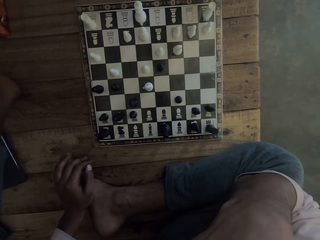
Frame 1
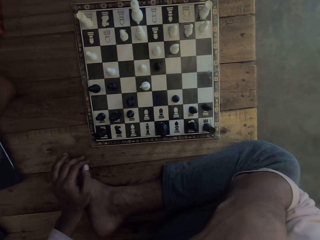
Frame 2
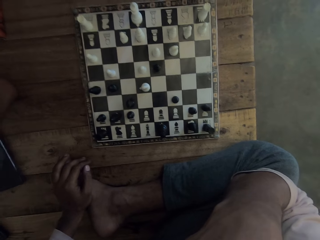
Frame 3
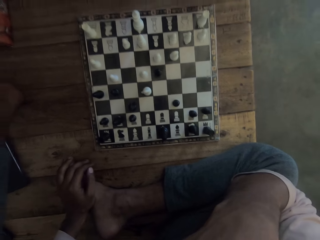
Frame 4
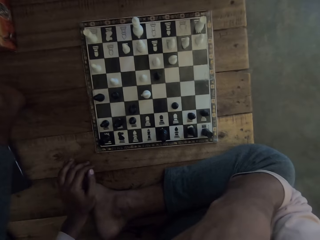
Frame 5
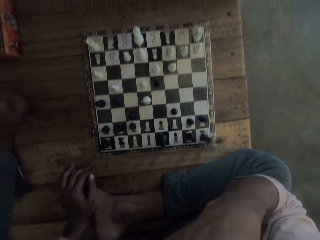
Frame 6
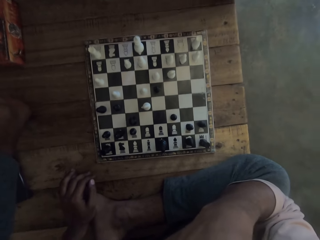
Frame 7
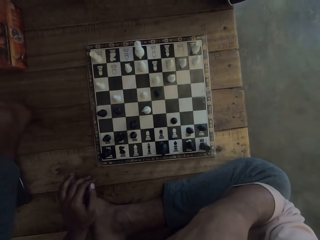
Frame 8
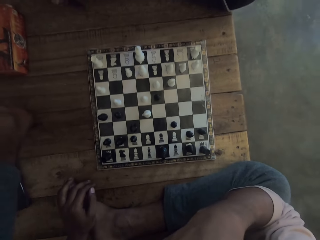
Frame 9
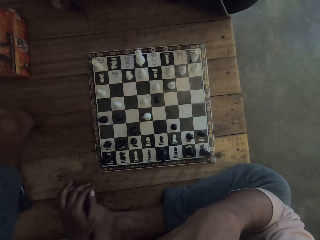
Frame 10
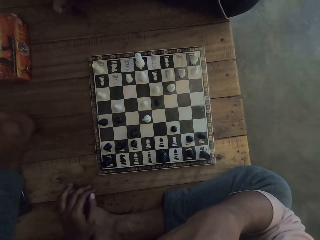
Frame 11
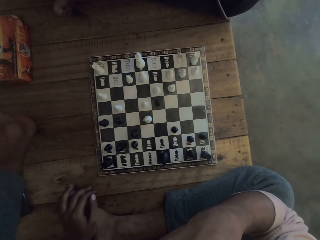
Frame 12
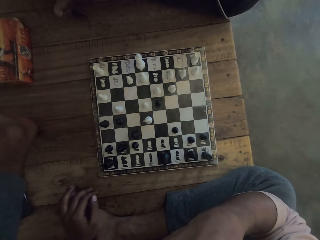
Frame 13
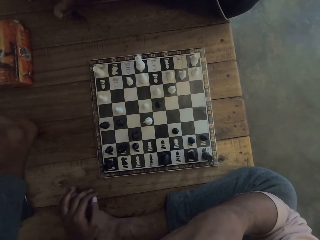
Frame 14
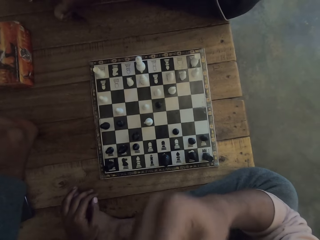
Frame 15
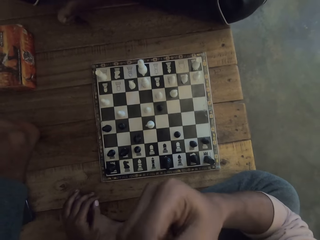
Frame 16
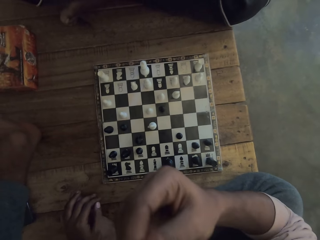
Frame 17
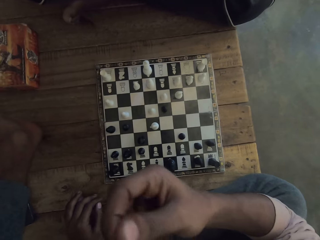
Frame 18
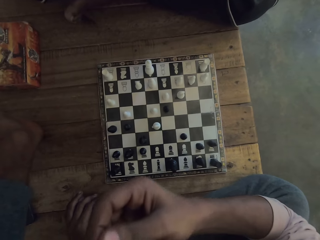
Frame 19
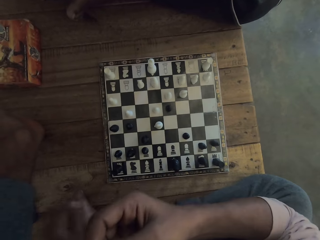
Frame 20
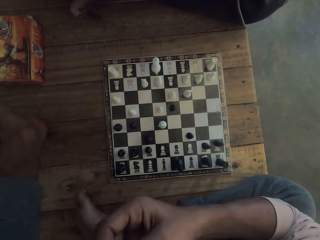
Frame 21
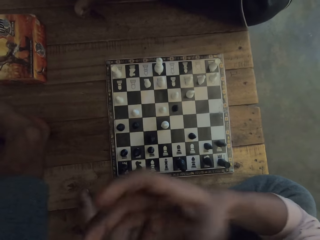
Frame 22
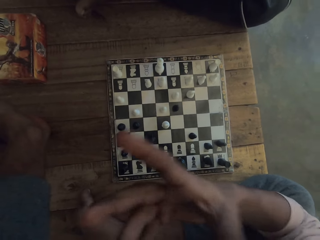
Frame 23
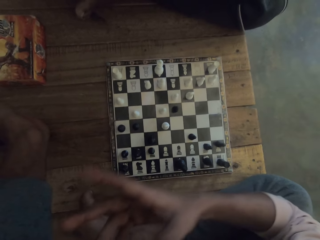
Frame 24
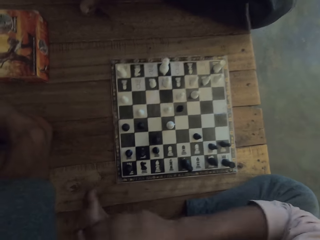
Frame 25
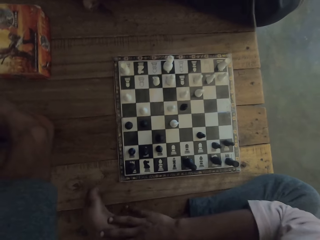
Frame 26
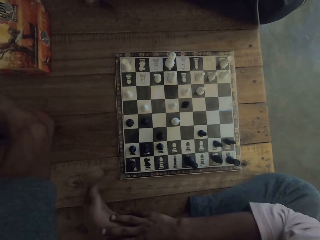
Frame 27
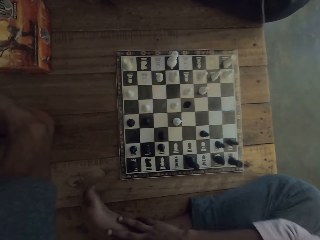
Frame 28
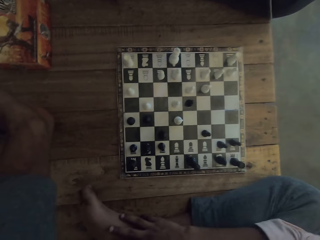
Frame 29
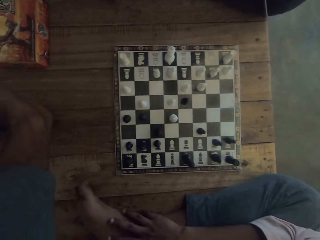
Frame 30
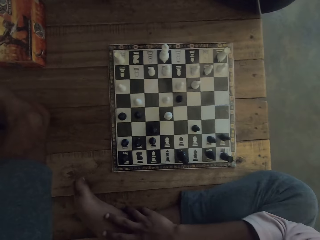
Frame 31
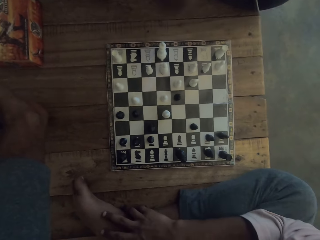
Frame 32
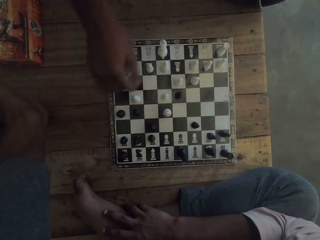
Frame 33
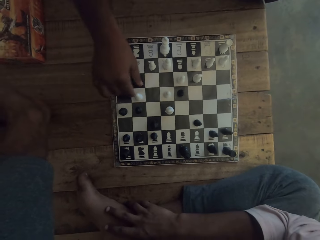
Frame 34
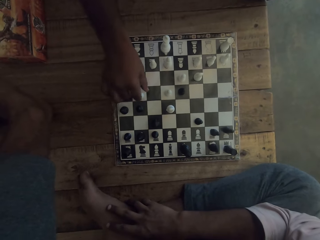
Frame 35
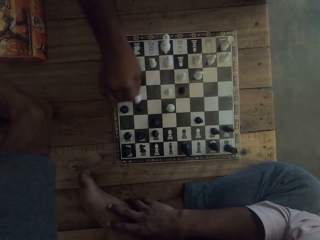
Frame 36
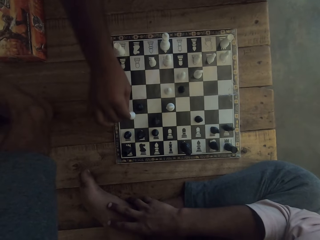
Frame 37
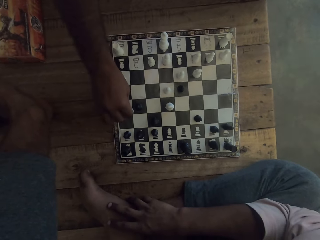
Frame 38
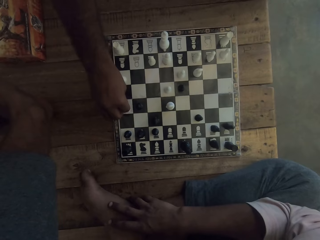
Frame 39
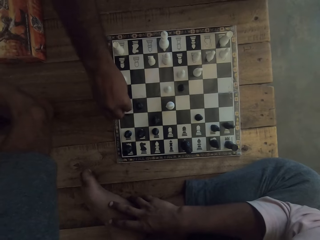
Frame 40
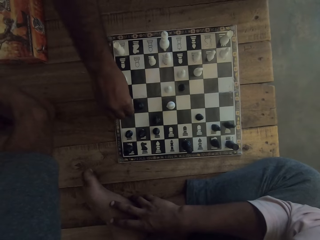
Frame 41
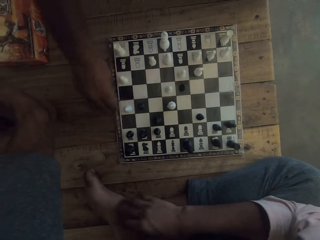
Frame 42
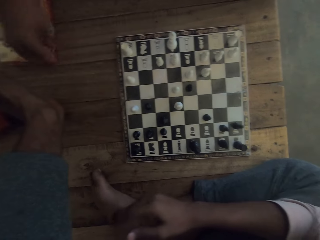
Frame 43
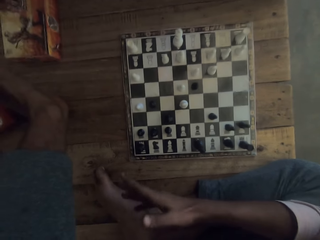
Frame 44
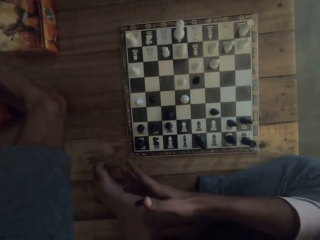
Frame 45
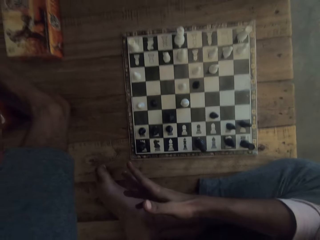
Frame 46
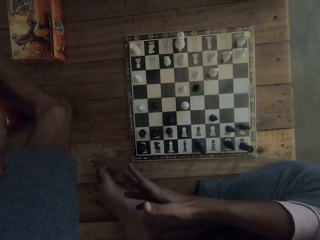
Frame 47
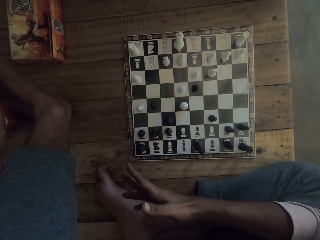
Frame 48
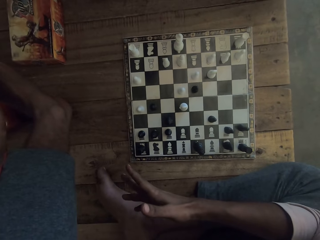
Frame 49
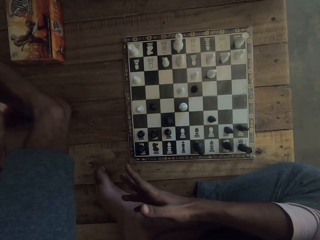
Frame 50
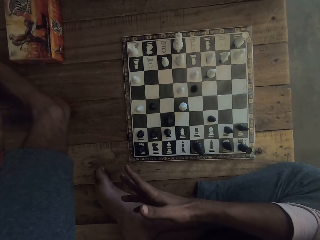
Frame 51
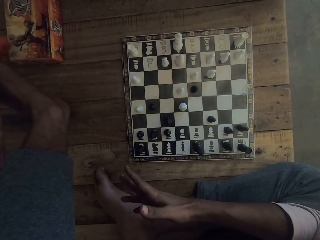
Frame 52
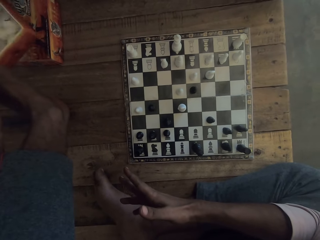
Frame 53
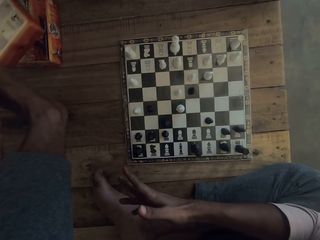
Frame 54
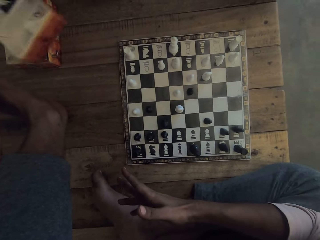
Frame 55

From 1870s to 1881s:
The camera wearer puts down a hand from a chin. A man plays the game. The camera wearer holds a leg with a hand. The man moves a chess piece on a chessboard with a hand on a table. The camera wearer moves a hand from the leg. The man looks at the chessboard on the table.

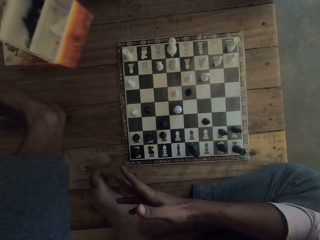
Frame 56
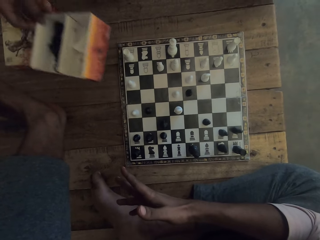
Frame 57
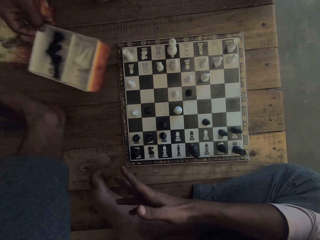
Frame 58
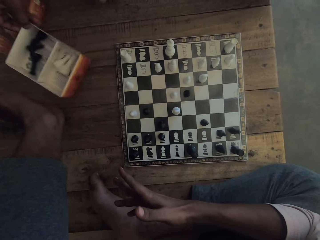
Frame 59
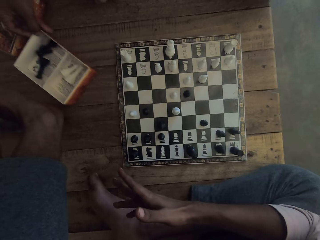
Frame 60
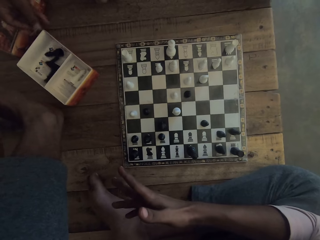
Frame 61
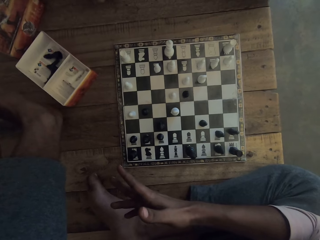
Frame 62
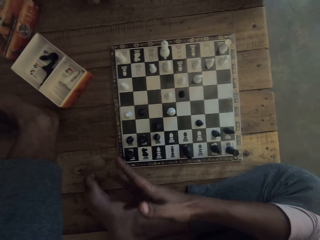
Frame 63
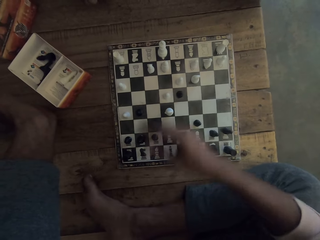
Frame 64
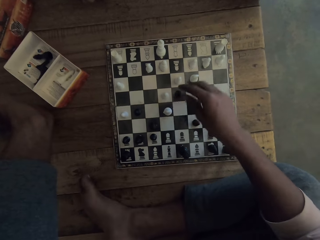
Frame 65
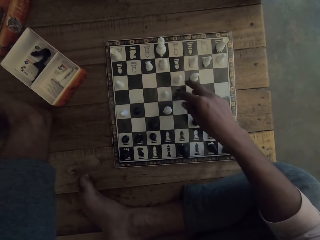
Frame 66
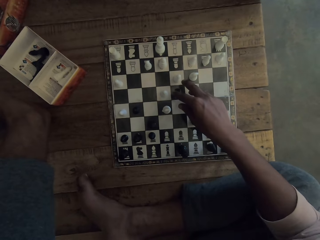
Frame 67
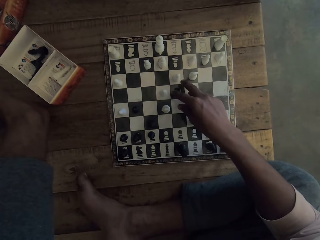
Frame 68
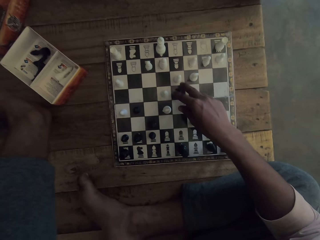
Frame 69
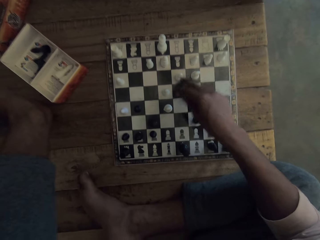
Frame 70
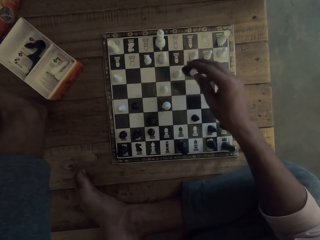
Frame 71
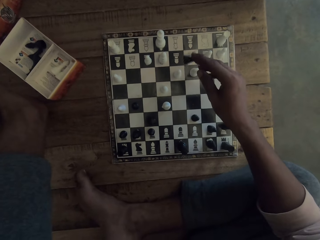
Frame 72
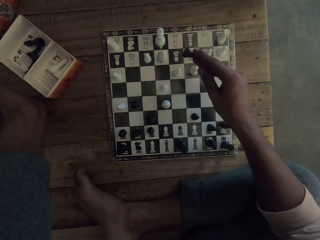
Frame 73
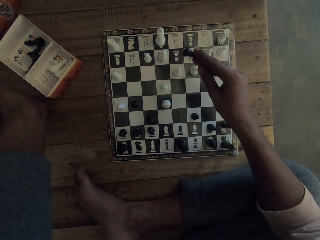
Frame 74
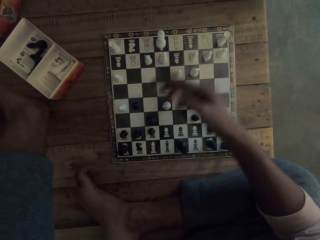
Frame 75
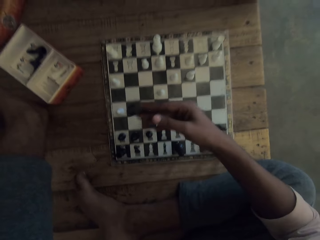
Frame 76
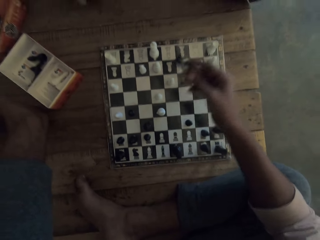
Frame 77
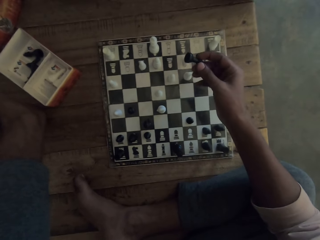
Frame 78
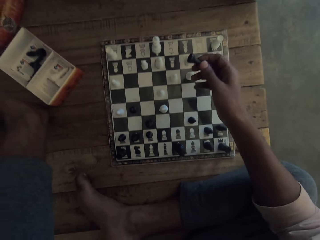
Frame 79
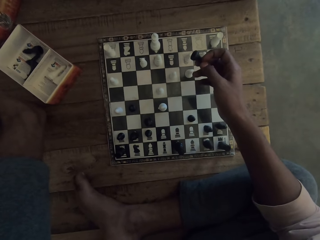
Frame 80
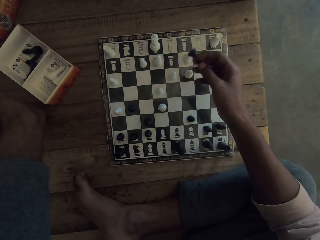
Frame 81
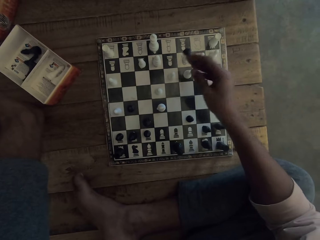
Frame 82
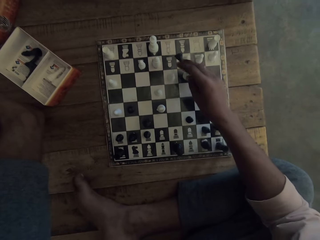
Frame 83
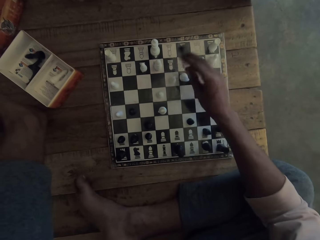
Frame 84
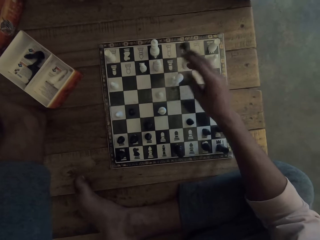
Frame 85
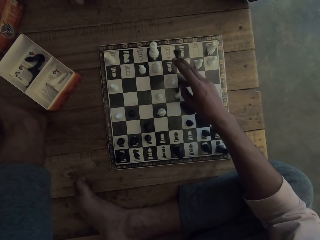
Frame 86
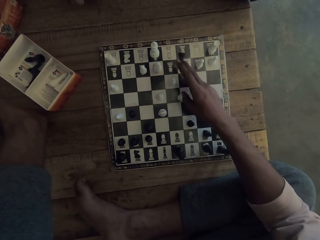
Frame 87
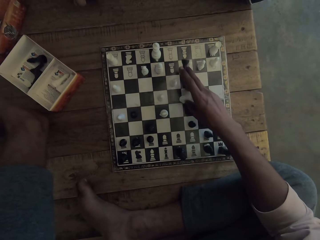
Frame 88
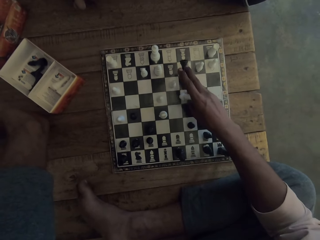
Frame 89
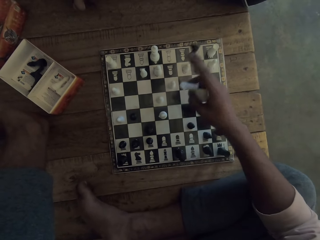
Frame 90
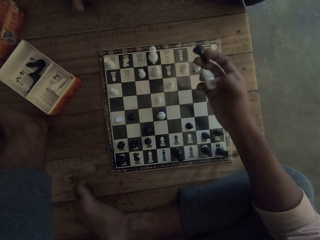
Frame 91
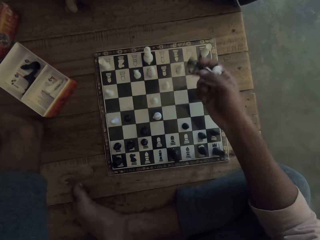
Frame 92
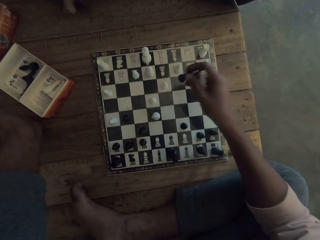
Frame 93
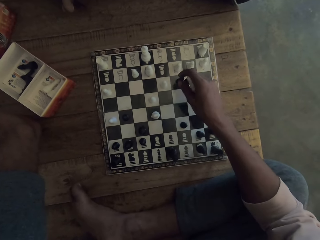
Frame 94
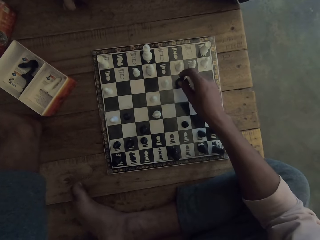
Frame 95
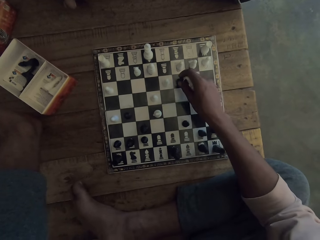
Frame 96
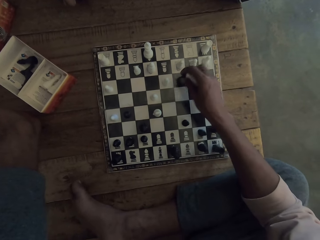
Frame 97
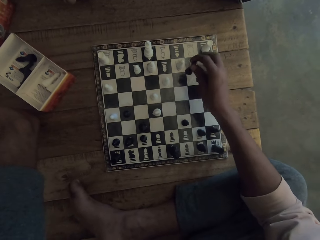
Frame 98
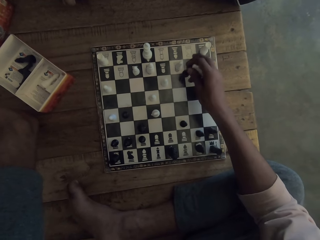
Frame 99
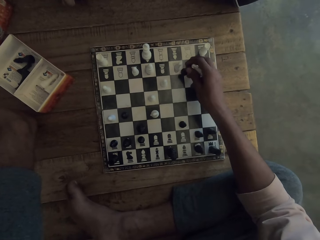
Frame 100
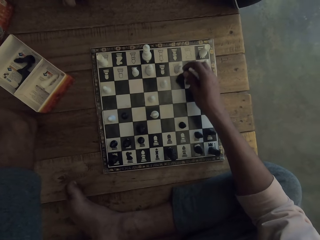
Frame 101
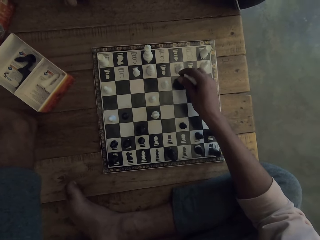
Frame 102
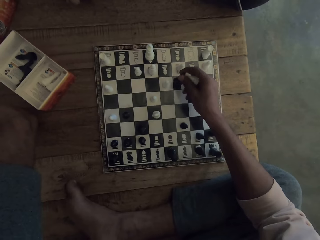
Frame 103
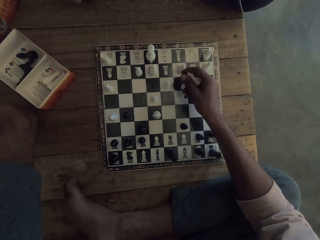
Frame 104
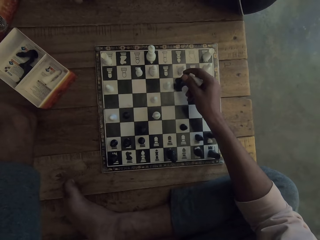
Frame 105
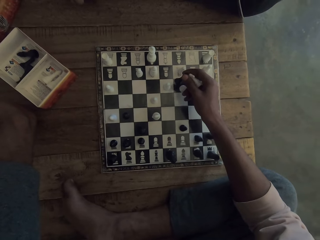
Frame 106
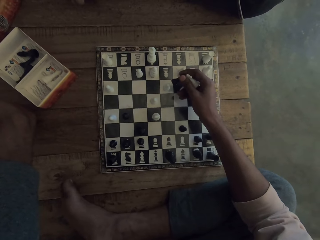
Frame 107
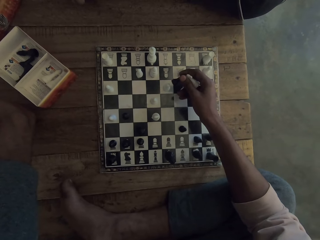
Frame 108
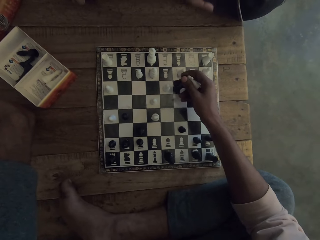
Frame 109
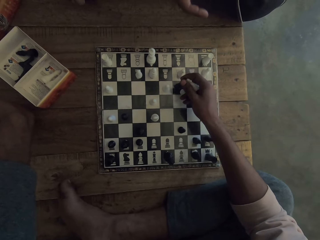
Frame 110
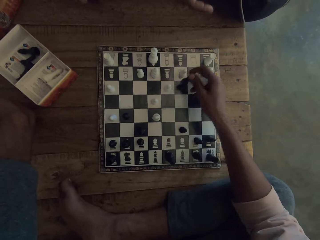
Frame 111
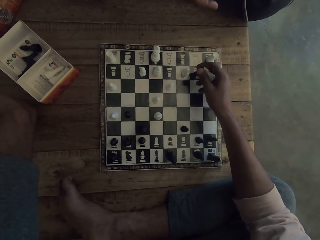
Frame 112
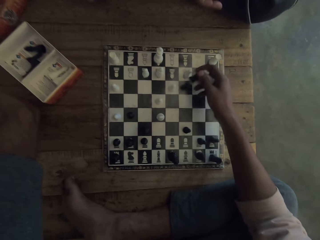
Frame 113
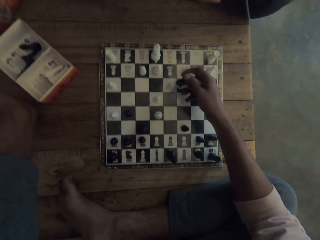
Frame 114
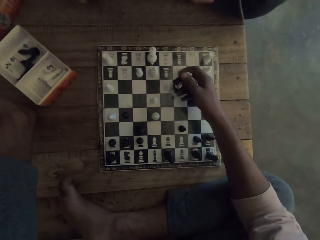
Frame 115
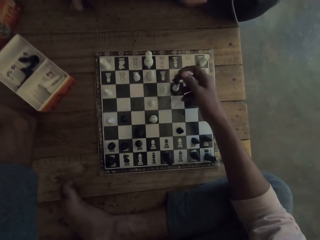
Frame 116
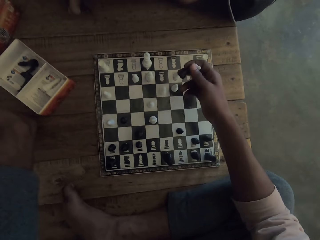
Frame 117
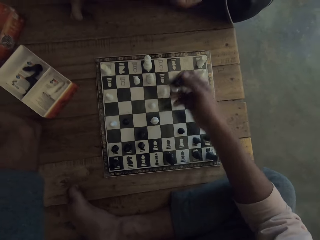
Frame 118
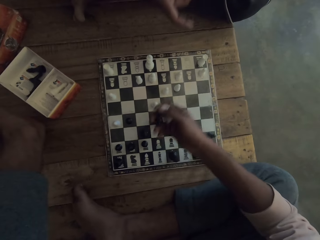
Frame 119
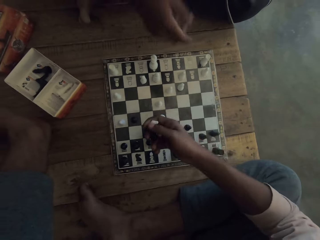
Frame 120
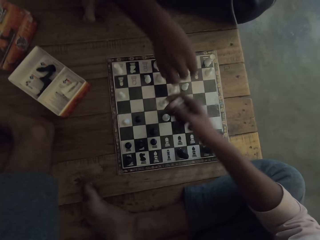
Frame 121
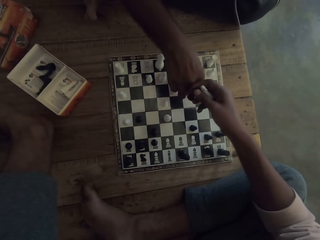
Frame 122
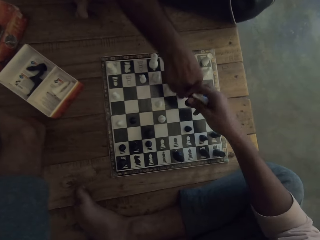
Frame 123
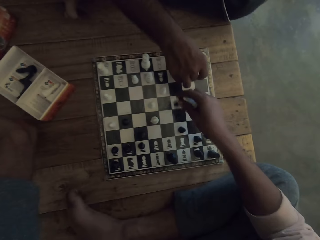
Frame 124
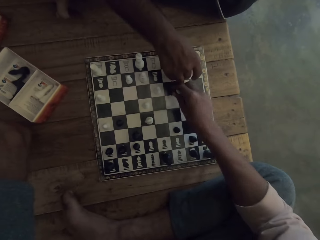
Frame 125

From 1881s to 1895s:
The camera wearer looks at a chessboard on a table. A man puts down a box on the table. The camera wearer picks up a chess piece on the chessboard with a hand on the table. They play the game. The man looks at the chessboard on the table. The camera wearer moves a hand on the chessboard. They move a chess piece on the chessboard with a hand on the table. They pick up a chess piece from the chessboard with a hand on the table. They put down the chess piece on the chessboard with a hand on the table. The man points at the chessboard on the table. The camera wearer holds the chess piece with a hand.
